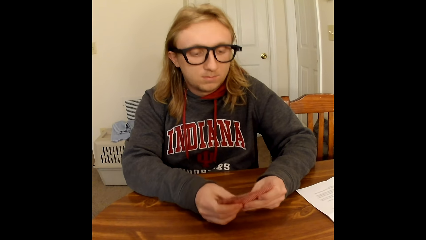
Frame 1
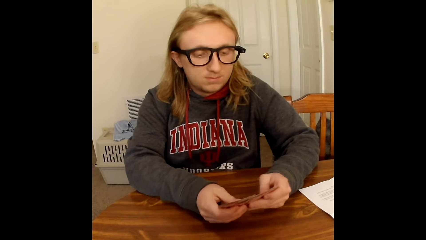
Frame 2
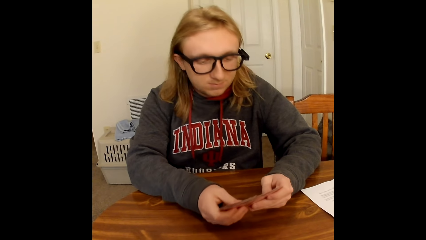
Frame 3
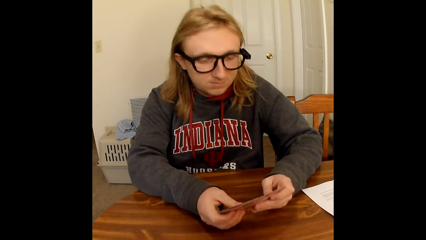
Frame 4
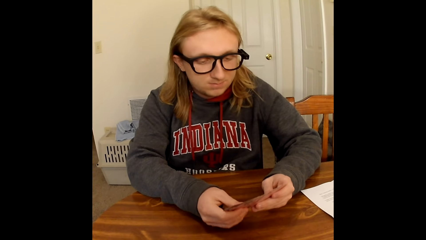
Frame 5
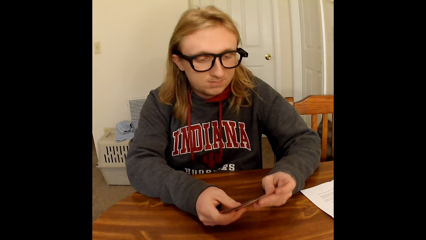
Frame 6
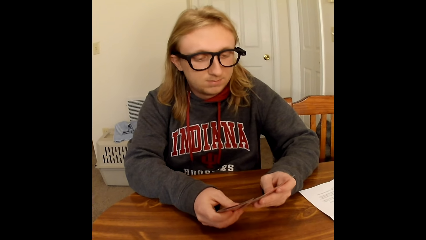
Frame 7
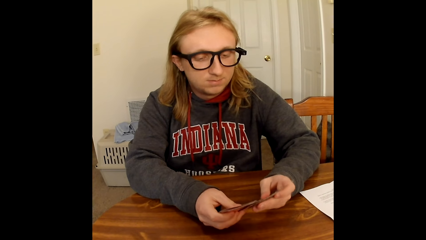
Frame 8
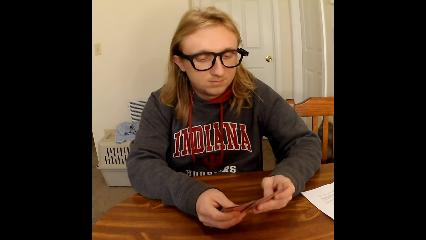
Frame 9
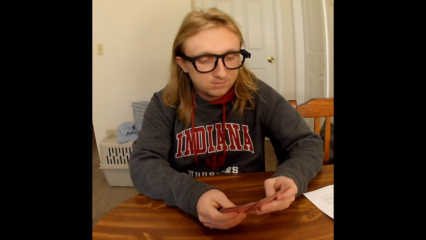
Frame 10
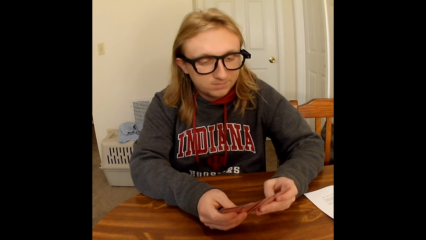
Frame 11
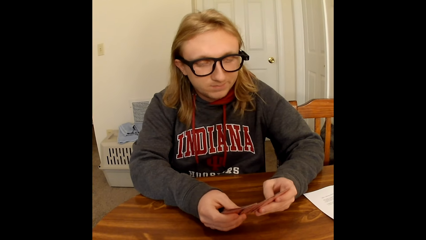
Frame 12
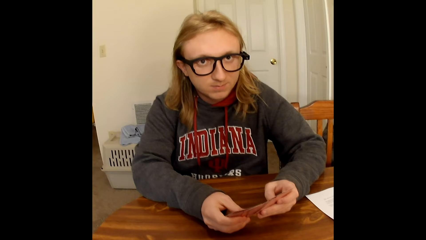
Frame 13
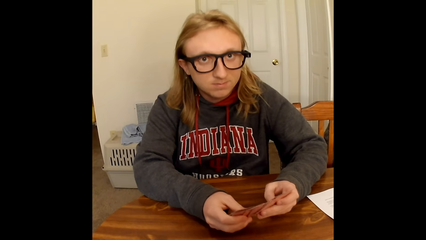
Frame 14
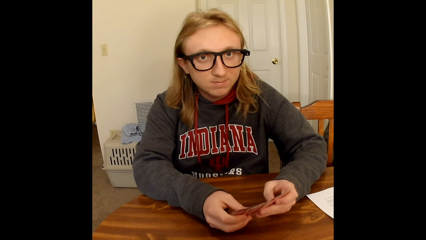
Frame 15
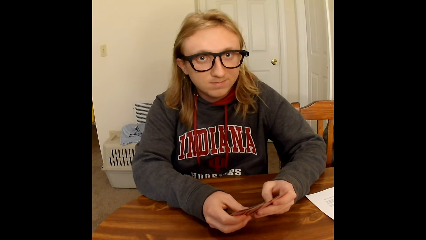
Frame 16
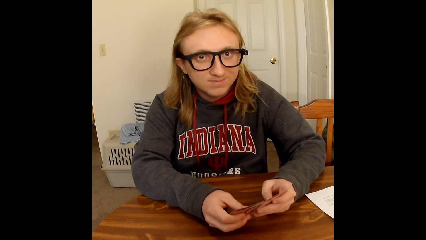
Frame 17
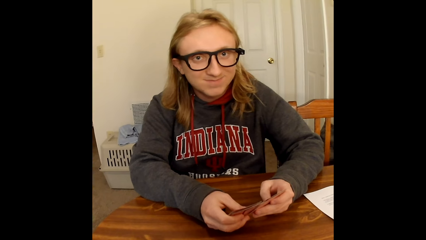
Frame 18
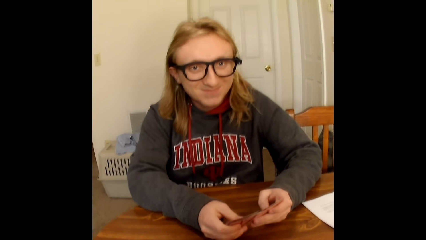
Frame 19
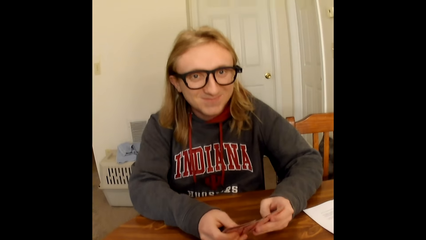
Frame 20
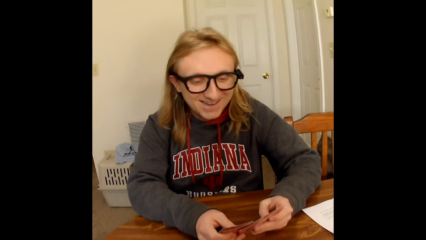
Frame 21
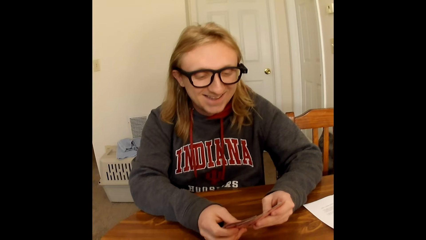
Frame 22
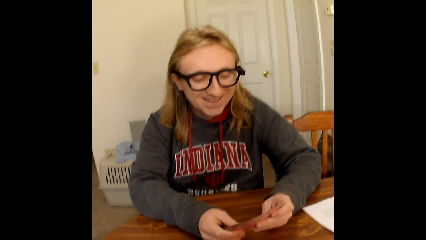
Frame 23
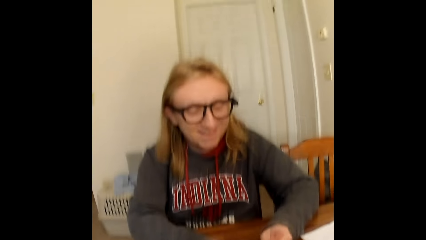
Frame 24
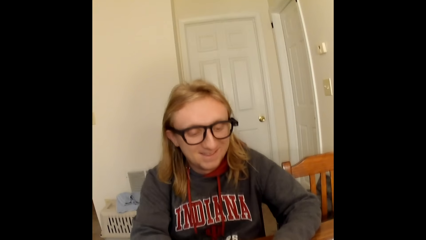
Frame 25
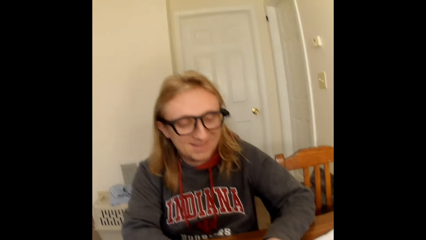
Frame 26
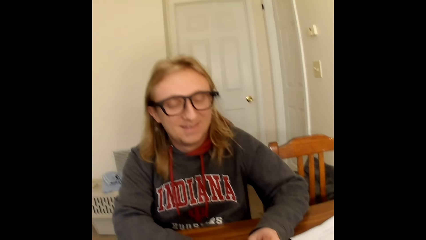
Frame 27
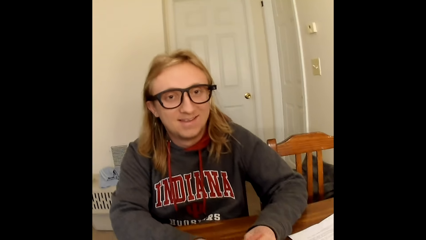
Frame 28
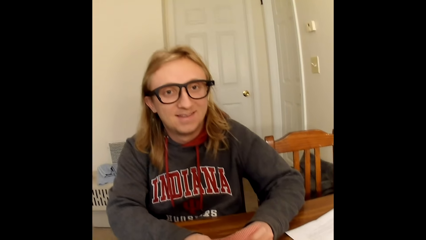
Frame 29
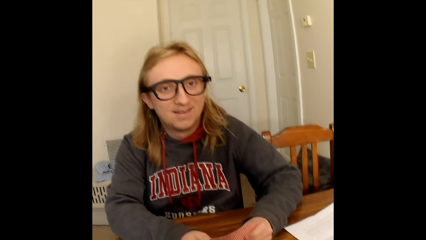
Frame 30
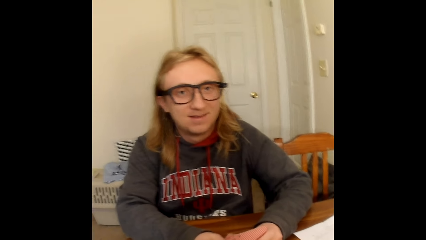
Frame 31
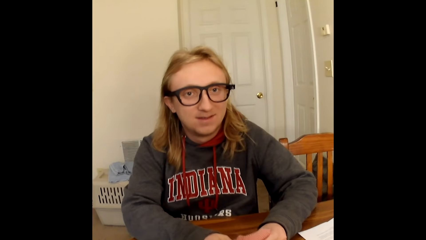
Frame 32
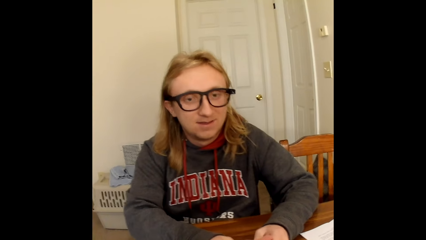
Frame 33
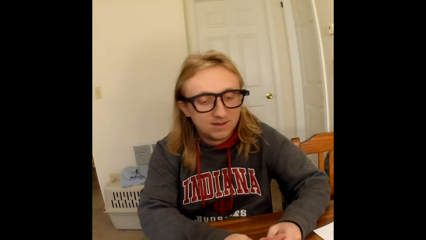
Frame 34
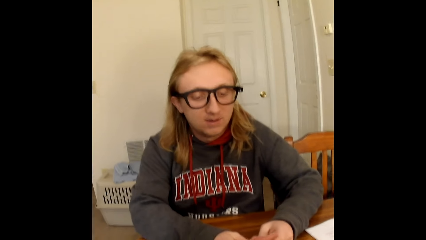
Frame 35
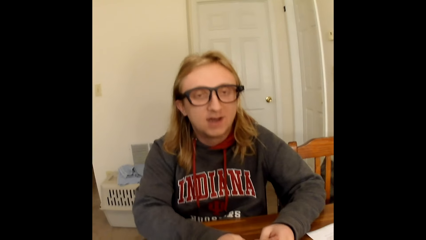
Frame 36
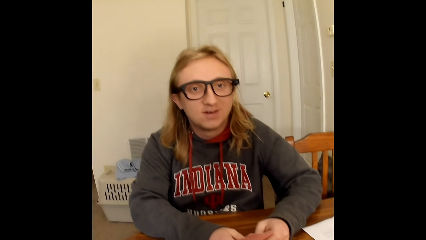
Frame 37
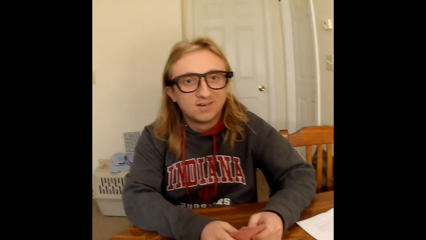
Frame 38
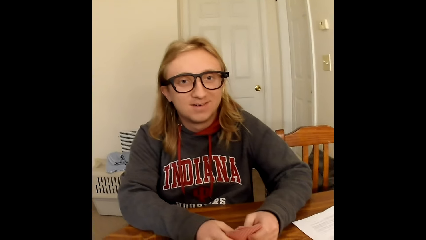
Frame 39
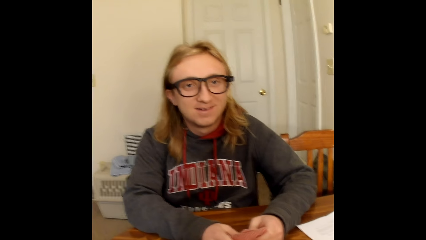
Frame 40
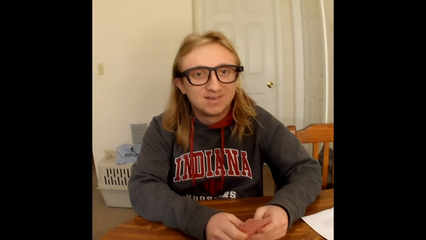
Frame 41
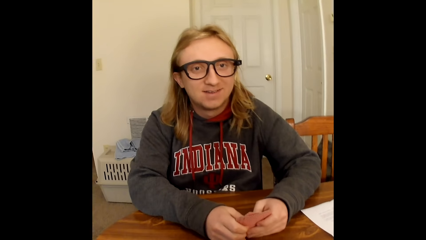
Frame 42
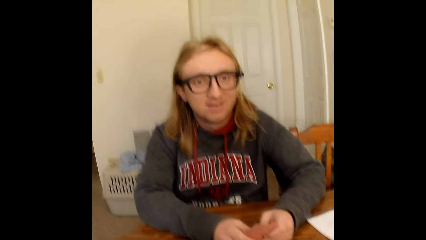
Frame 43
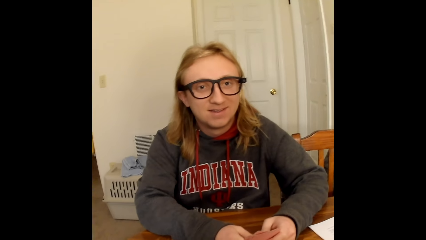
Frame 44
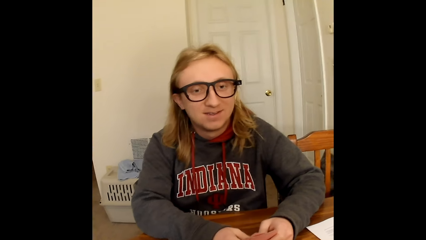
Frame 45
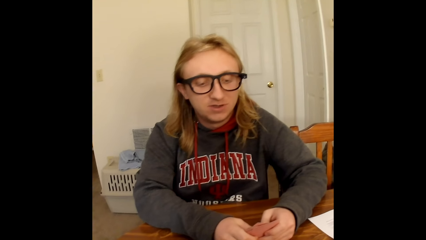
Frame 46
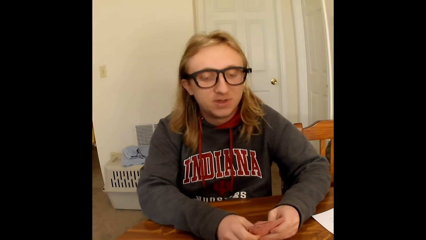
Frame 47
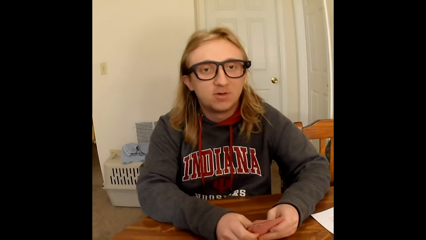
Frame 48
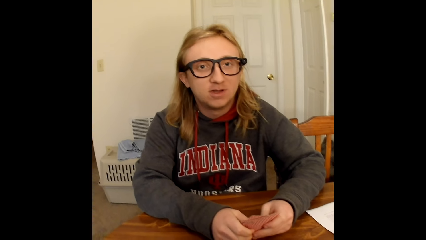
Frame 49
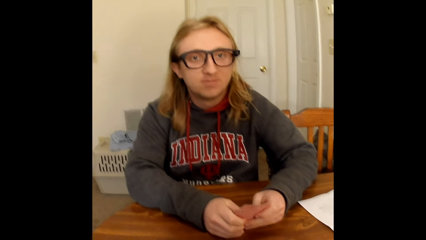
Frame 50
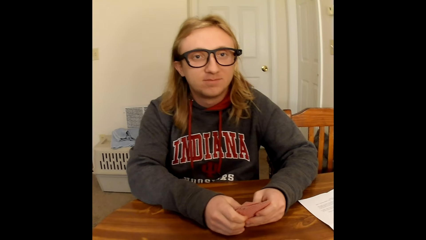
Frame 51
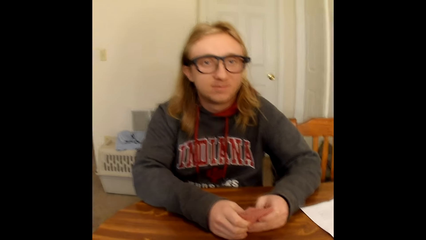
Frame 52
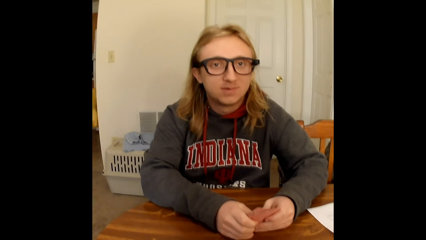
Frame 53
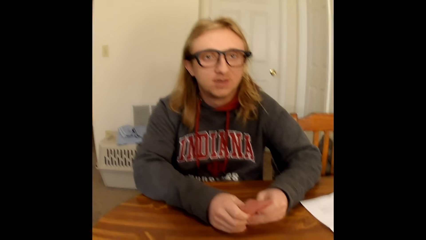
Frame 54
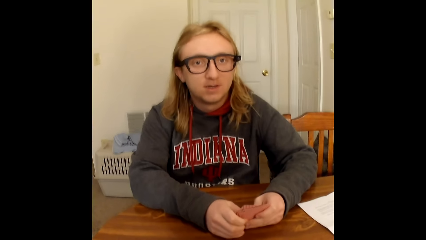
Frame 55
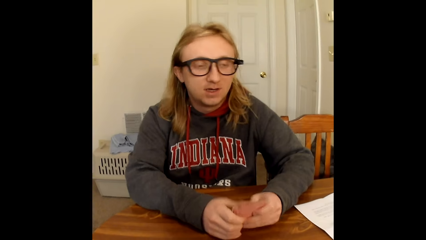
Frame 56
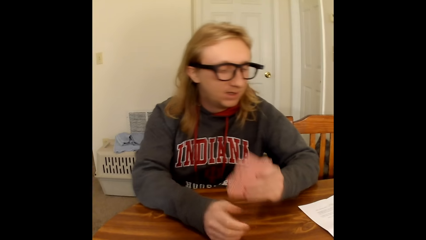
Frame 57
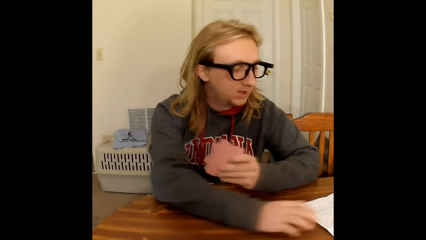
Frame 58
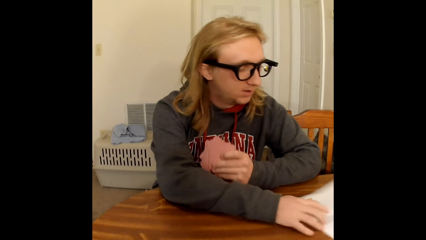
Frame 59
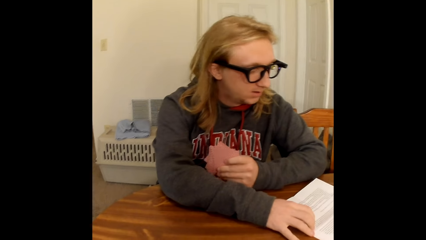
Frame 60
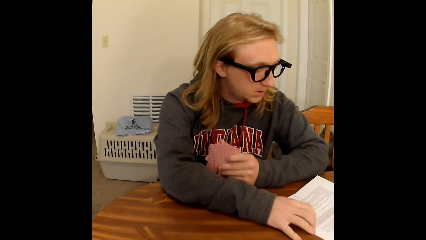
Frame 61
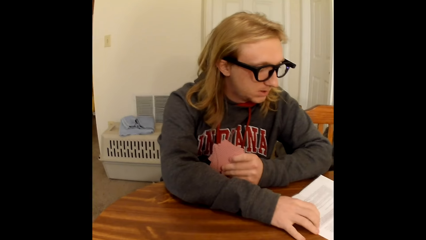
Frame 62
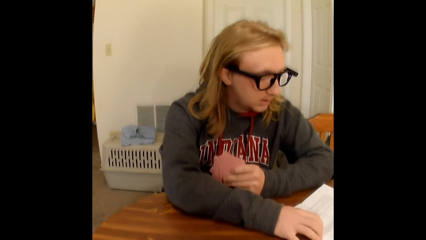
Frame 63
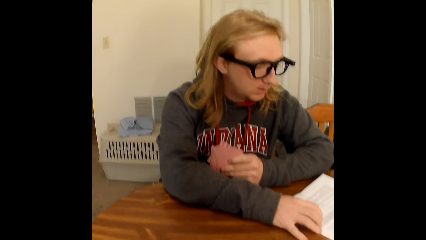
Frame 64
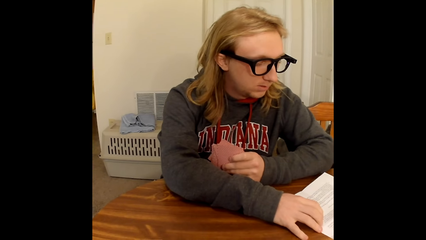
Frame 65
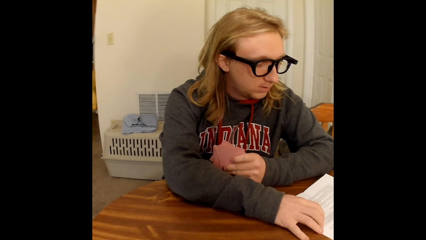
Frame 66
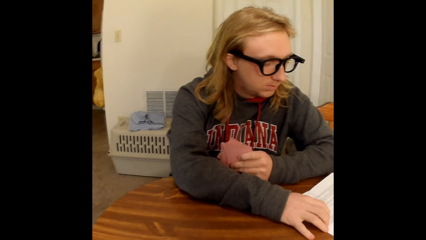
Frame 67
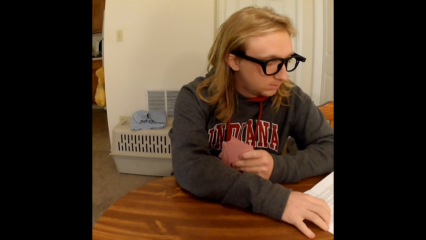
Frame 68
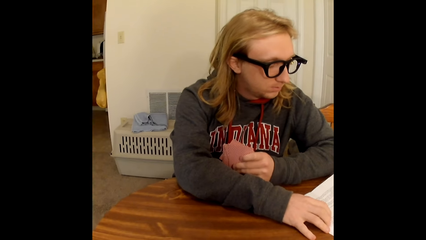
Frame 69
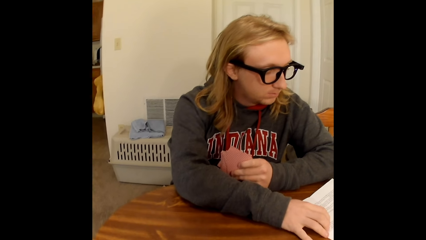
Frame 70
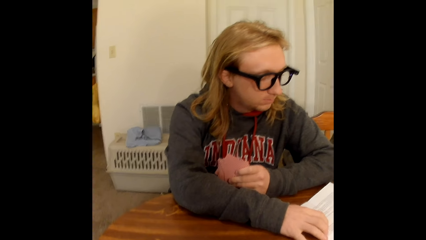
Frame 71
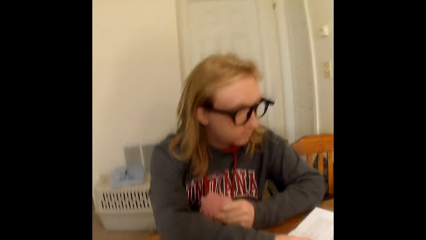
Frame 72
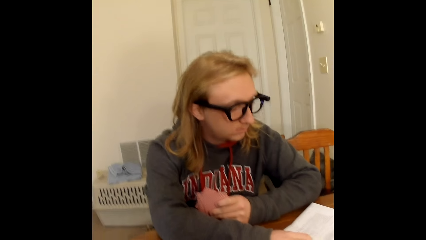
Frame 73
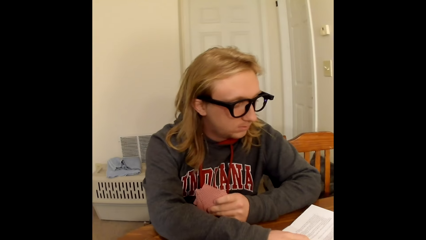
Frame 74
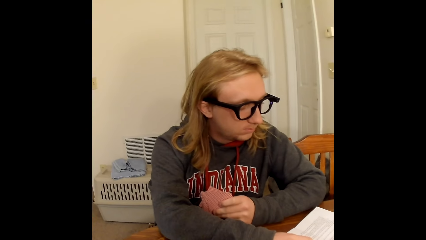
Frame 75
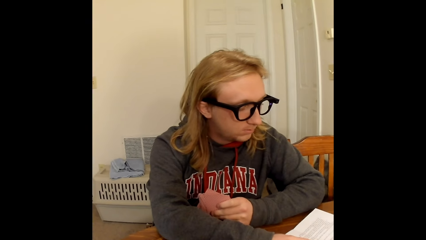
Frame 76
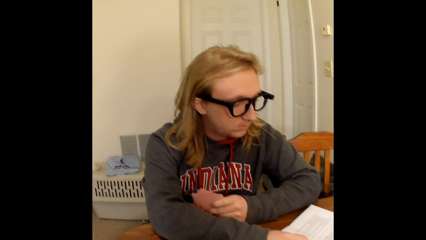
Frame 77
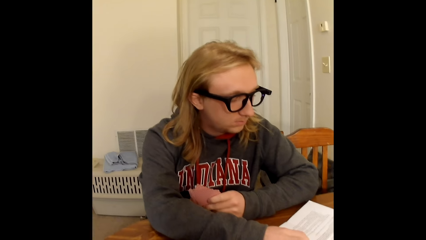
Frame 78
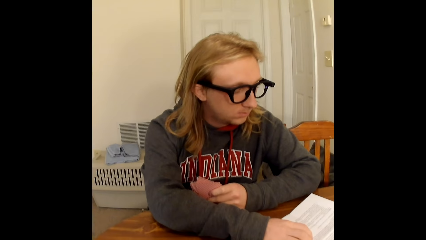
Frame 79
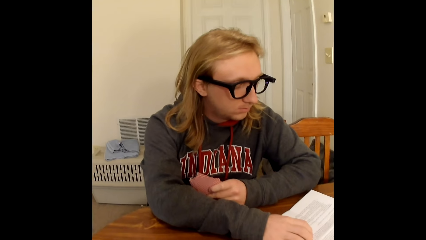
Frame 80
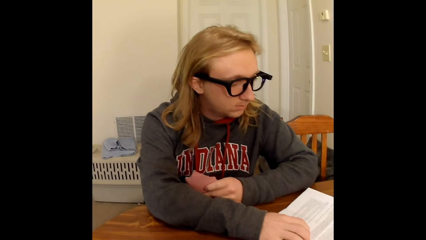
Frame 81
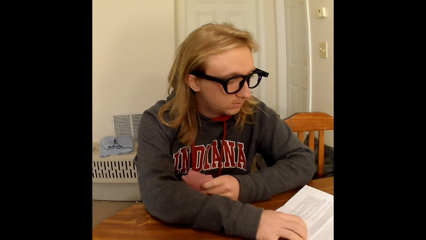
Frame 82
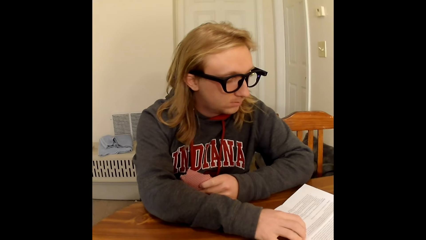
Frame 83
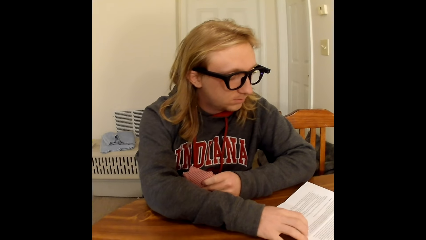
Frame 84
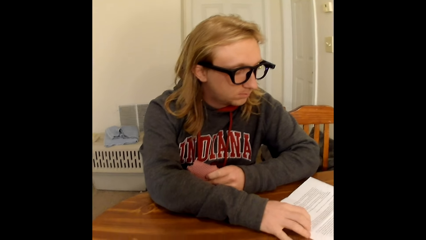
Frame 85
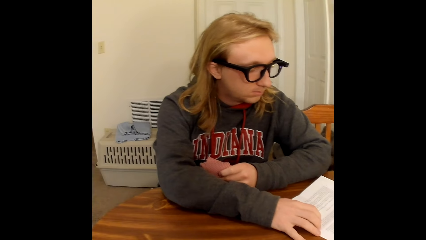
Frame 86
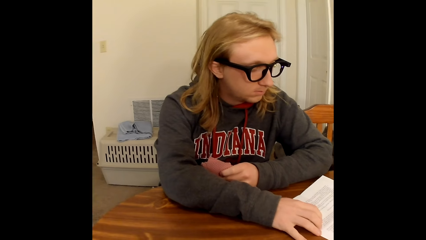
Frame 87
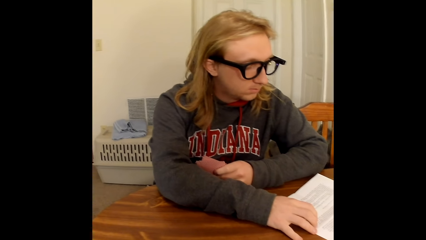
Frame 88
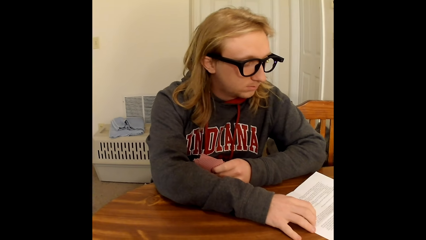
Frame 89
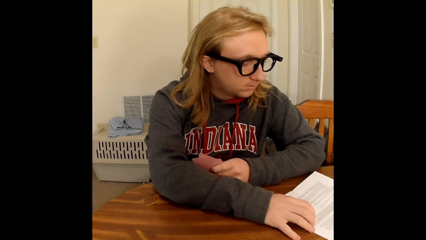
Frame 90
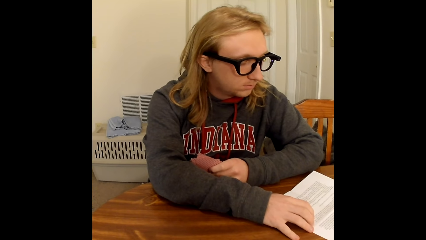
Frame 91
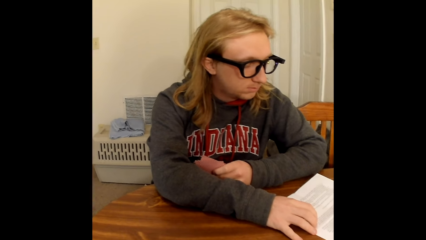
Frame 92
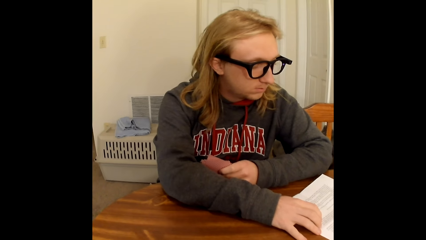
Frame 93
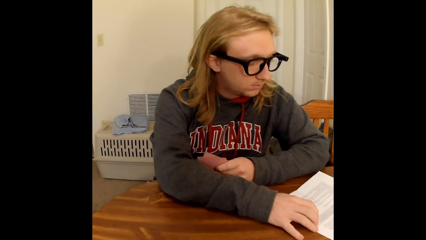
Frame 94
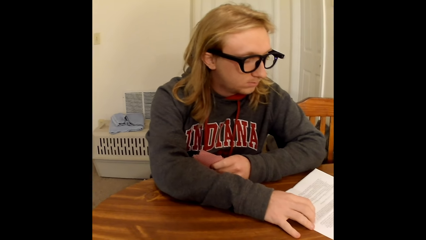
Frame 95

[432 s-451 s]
A man shuffles the cards in his hands with his thumbs. The camera wearer interacts with the man. The man drags the paper on the table closer to him with his right hand. The man reads the sheet of paper.
